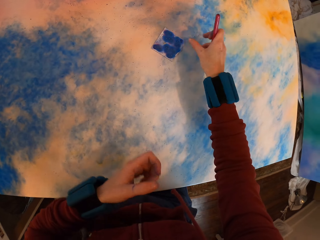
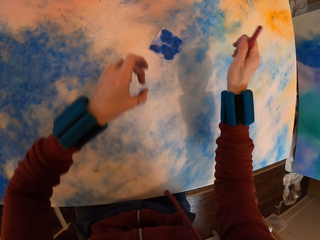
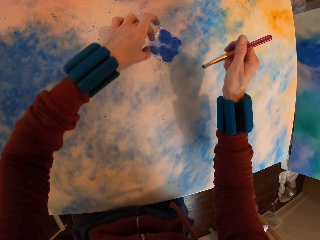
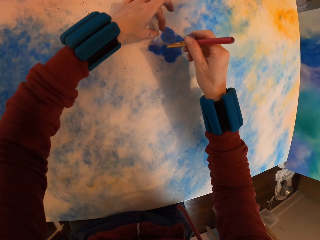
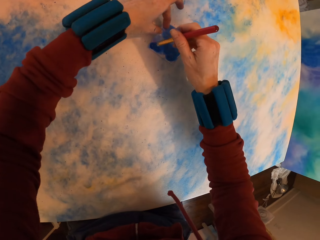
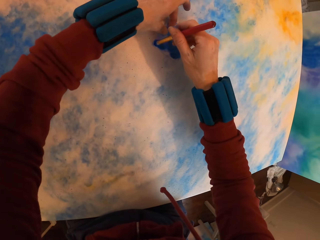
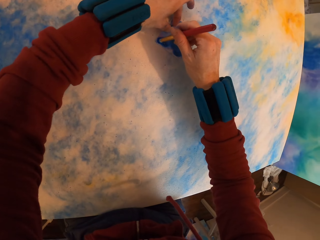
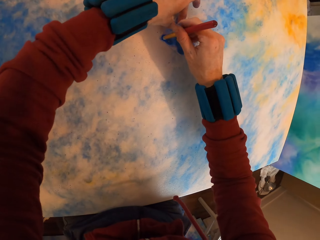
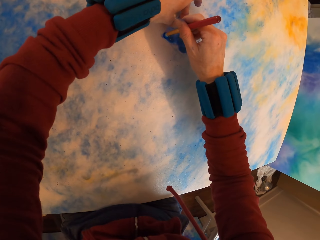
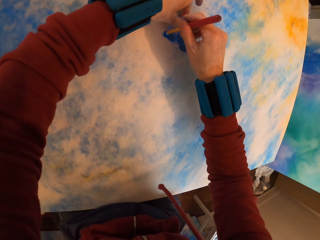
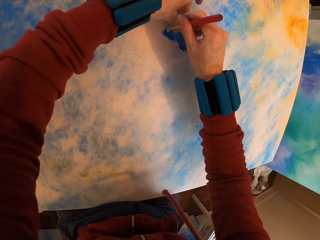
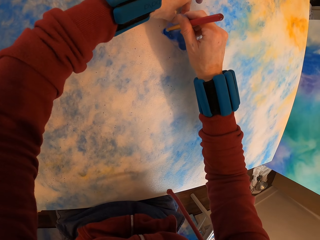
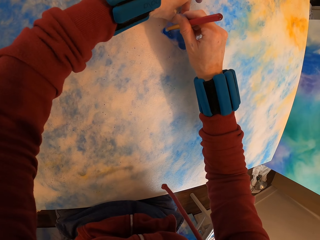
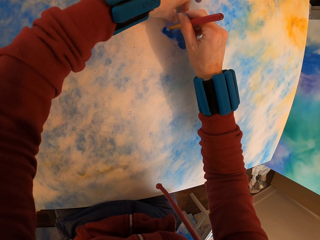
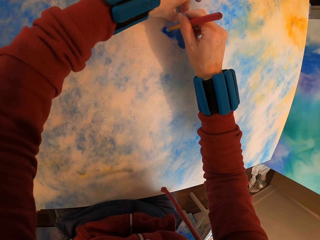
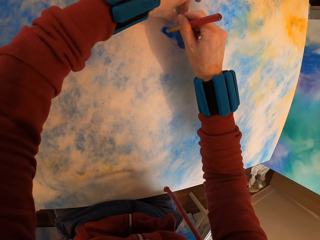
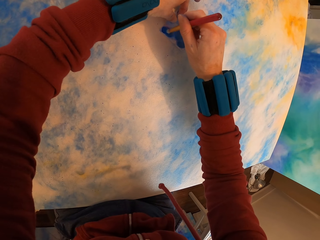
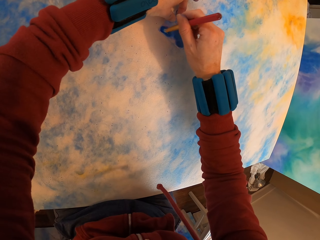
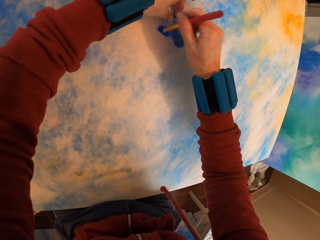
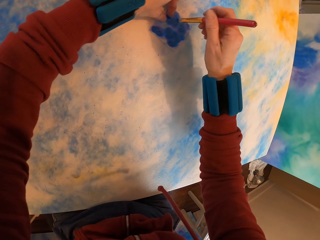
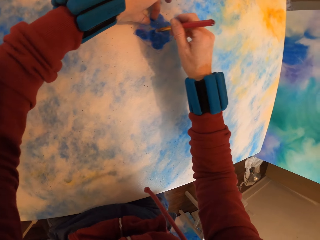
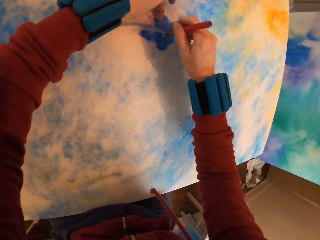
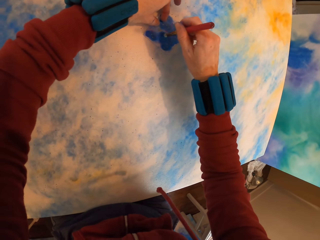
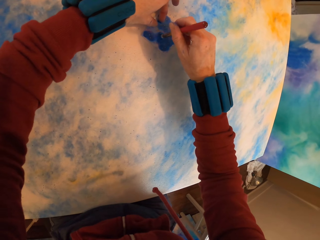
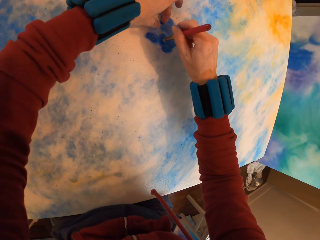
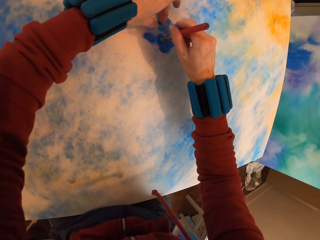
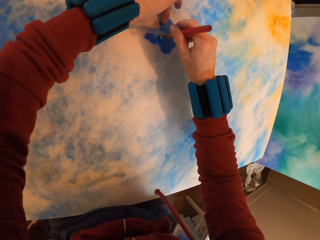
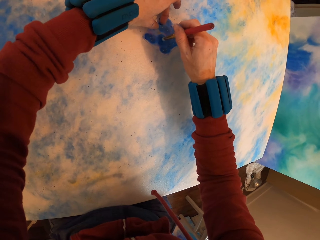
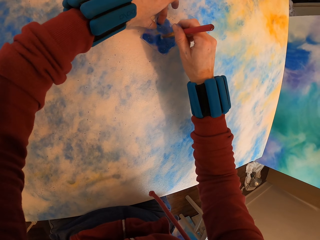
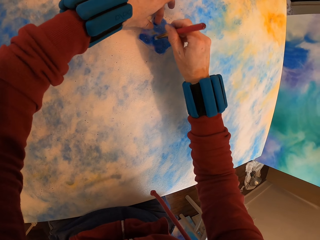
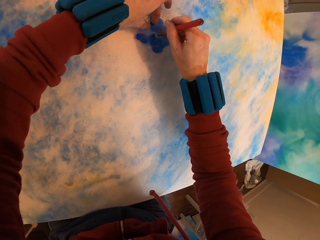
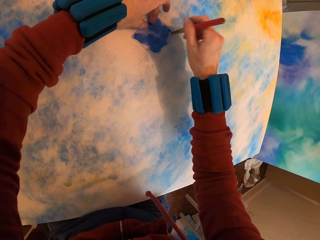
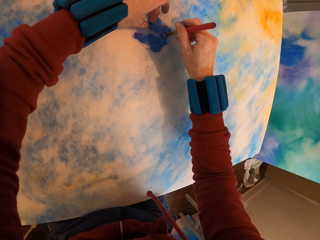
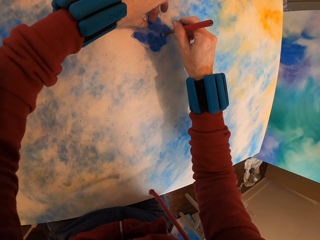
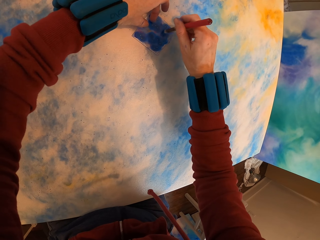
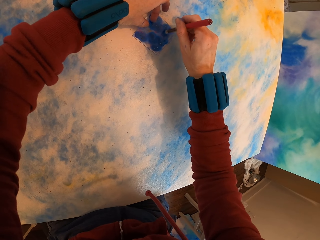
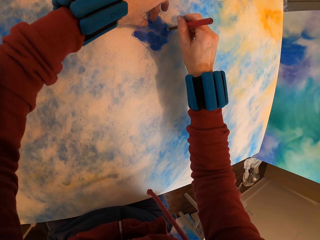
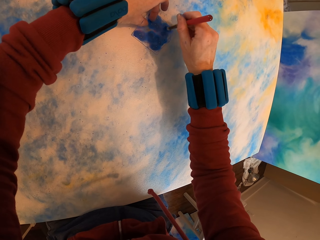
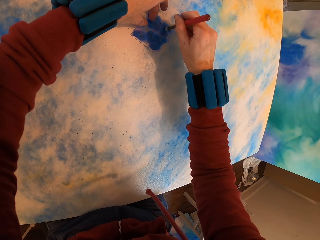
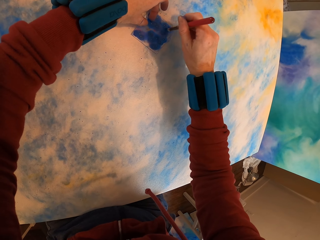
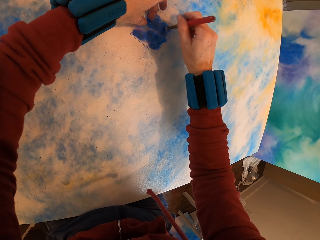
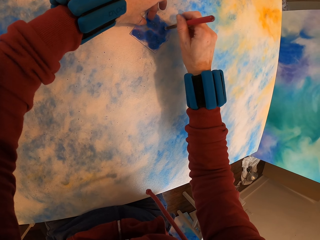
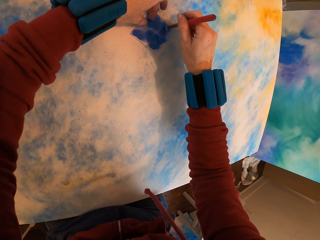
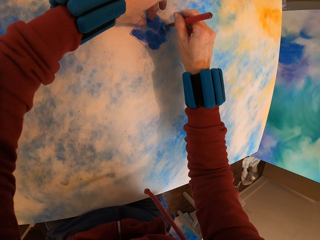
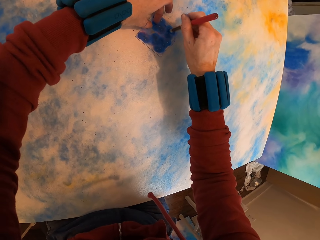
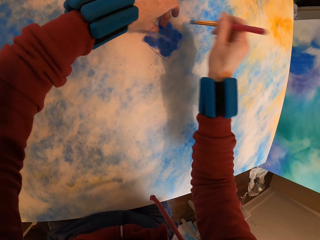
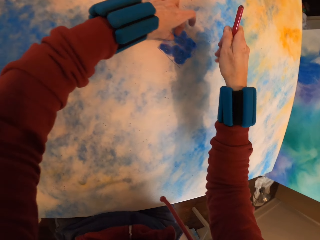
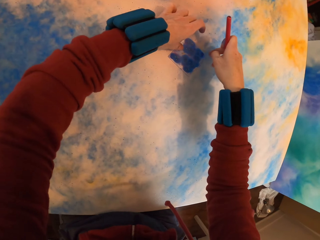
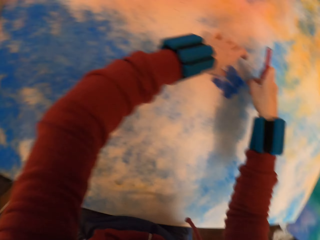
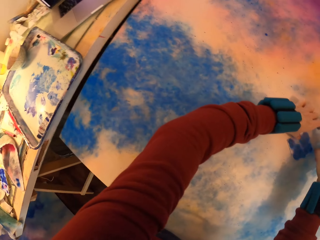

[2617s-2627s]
The camera wearer places the paper on the canvas. They paint the canvas. They press the watercolor paper with a brush on the painting.

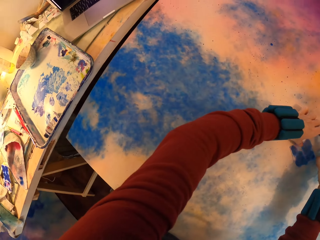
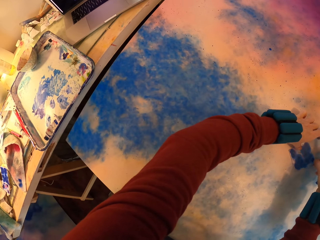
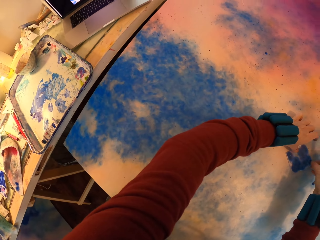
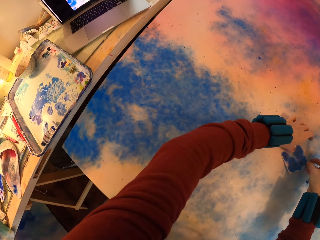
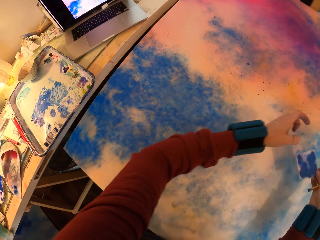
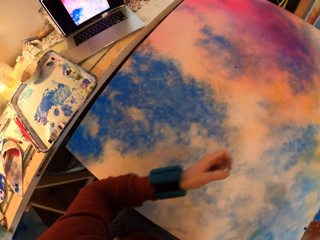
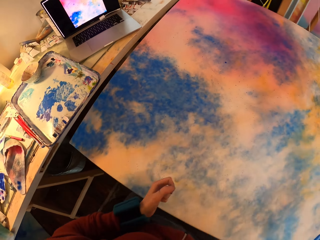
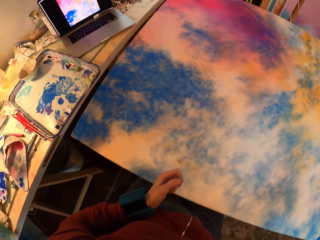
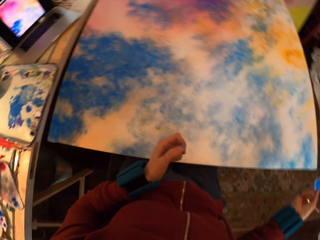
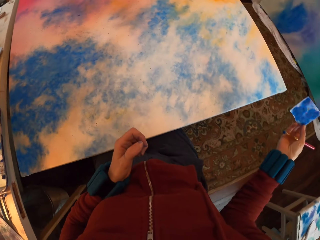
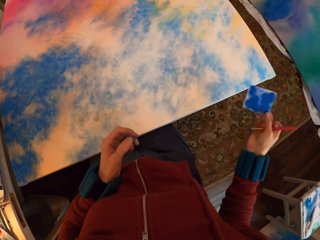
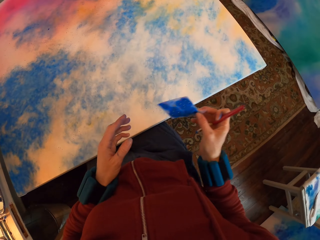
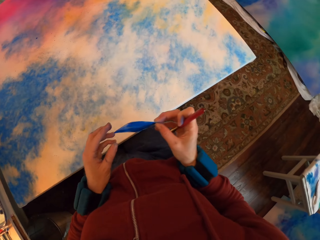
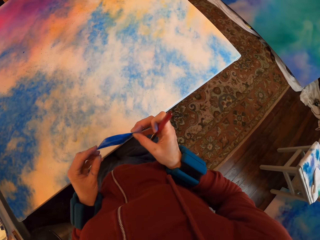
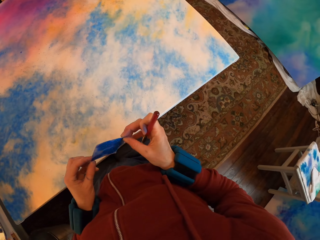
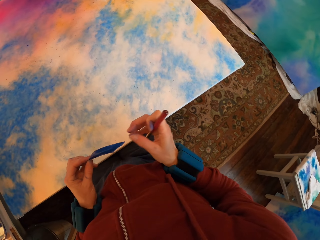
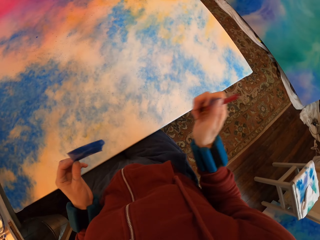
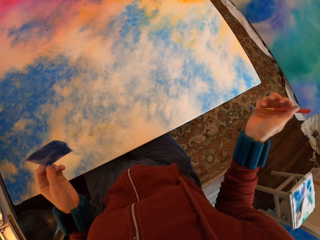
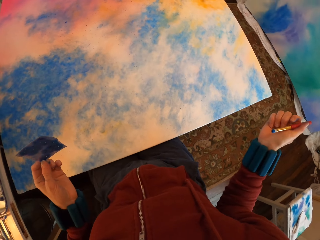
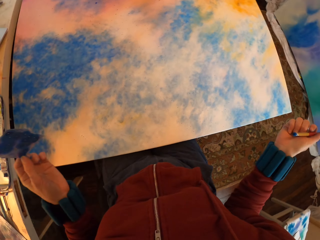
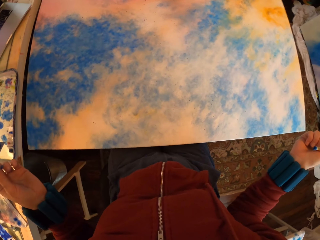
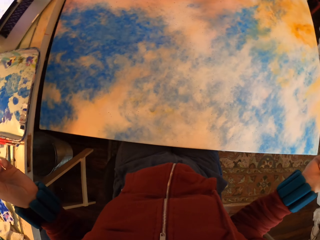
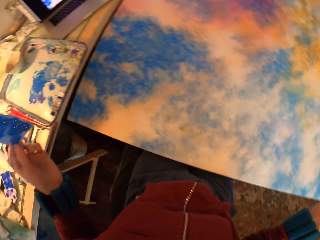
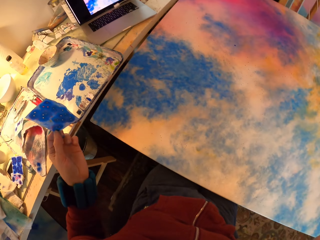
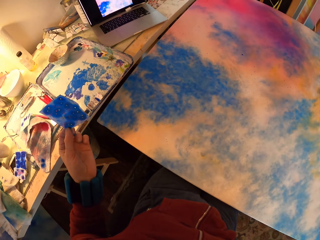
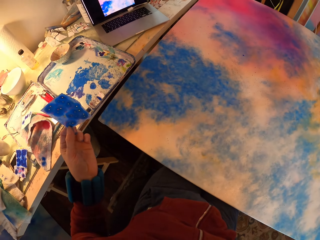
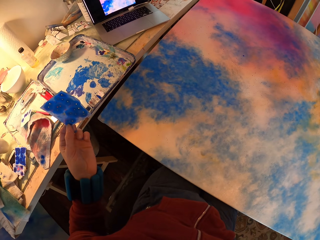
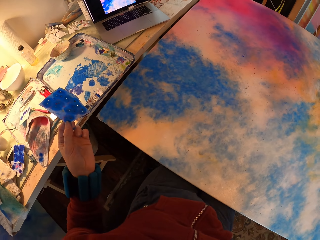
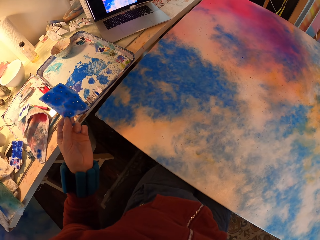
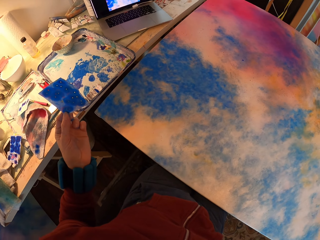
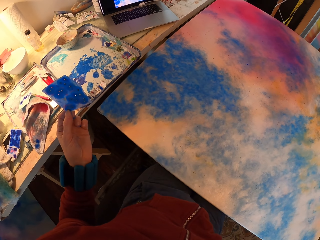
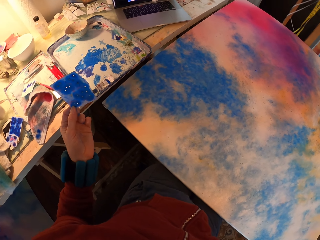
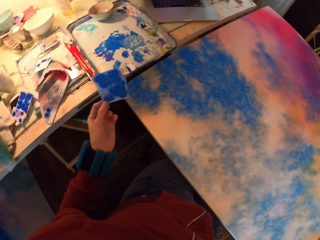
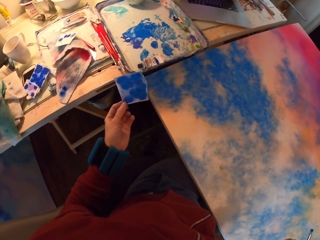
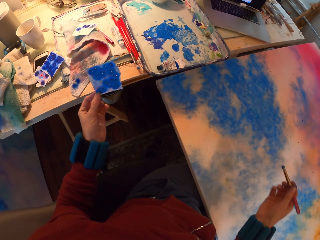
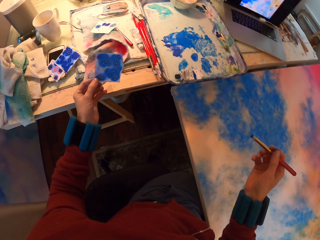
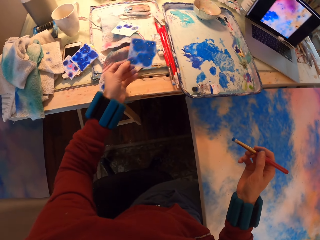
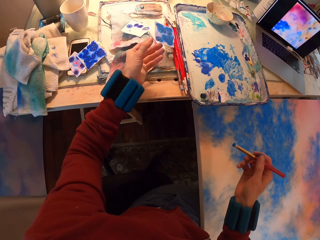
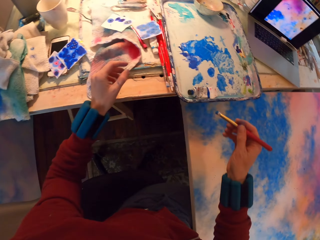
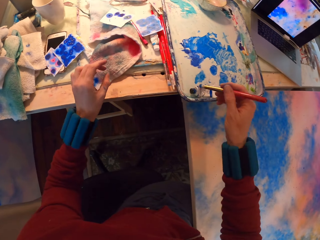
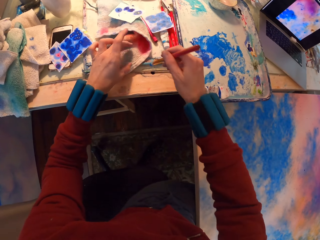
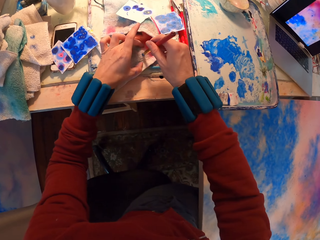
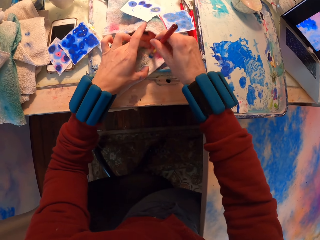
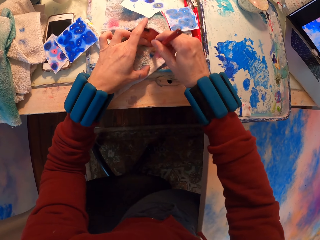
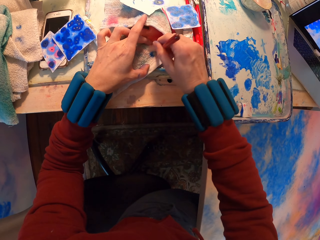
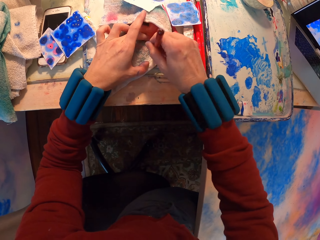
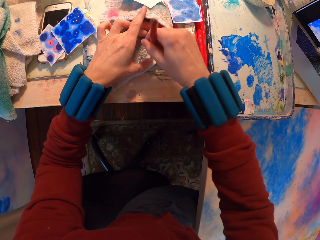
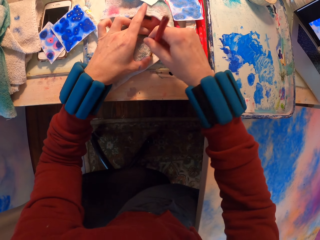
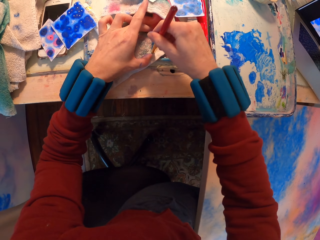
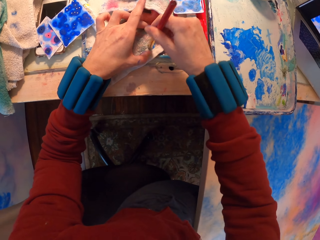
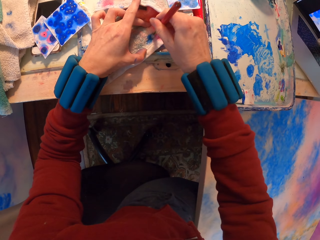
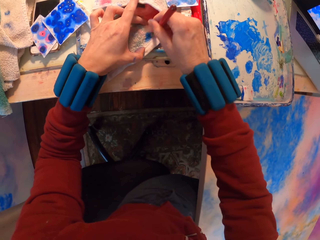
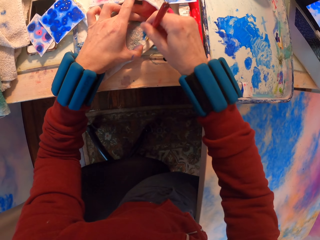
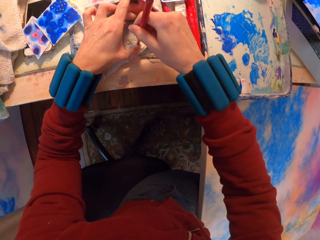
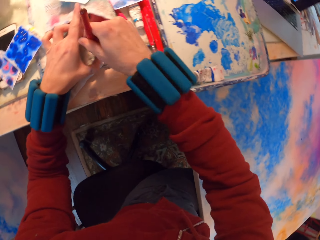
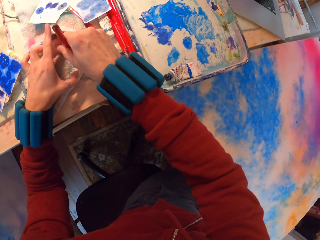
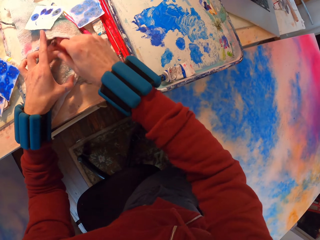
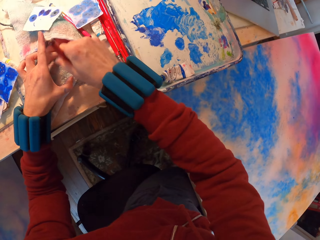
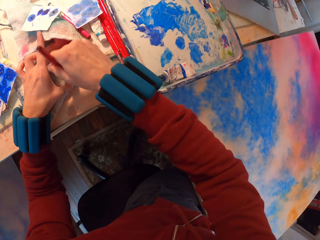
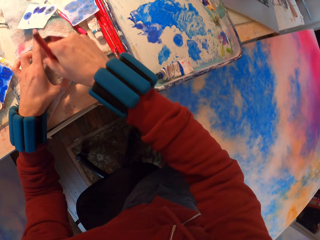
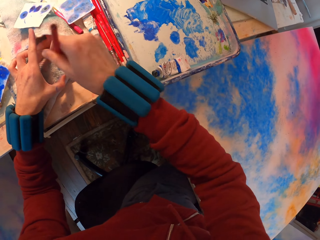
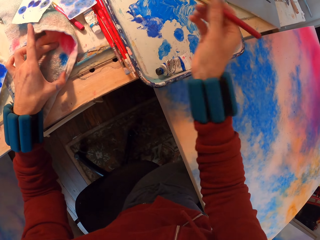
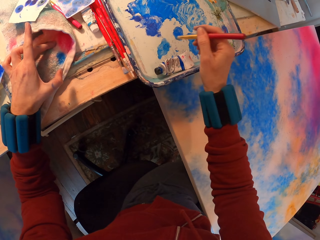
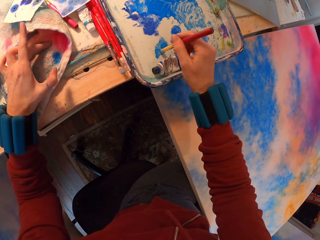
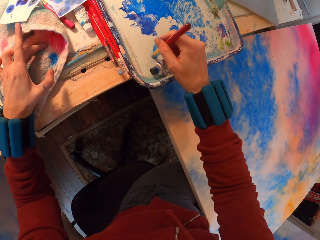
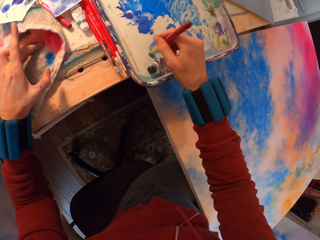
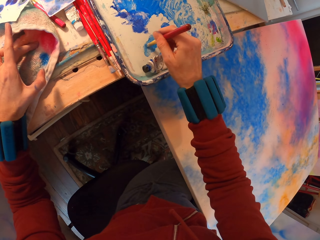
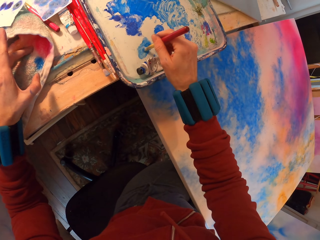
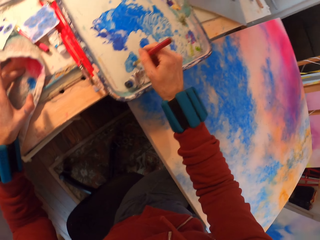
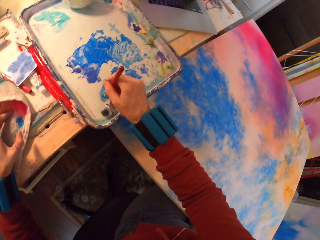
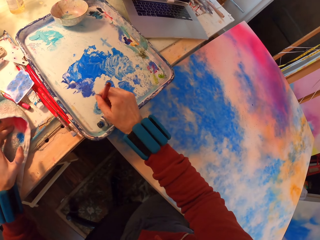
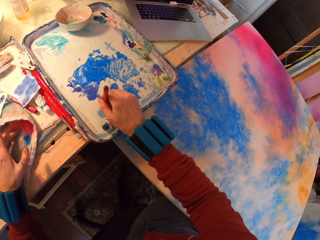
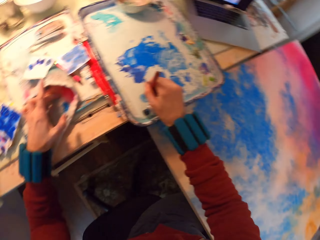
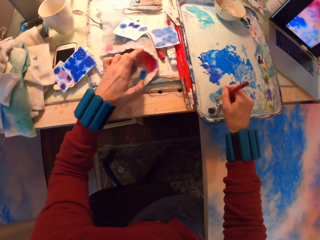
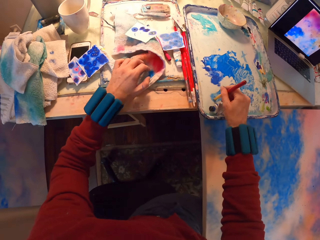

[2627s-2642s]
The camera wearer lifts the canvas. They look around. They throw the watercolor paper on the table. They place the paper on the table. They wipe the paint brush on a towel. They rub paint with the brush on the tray.
